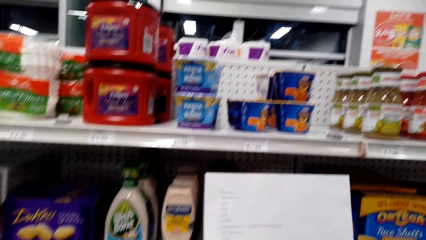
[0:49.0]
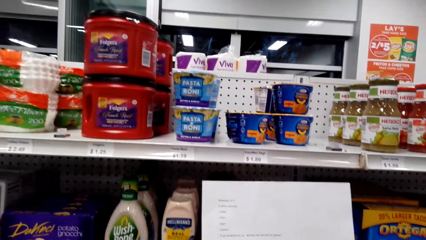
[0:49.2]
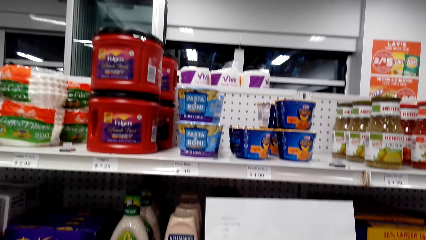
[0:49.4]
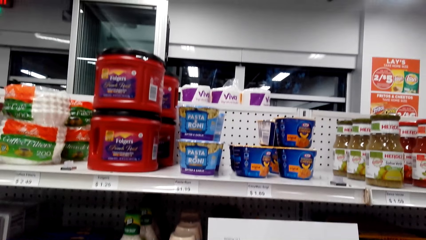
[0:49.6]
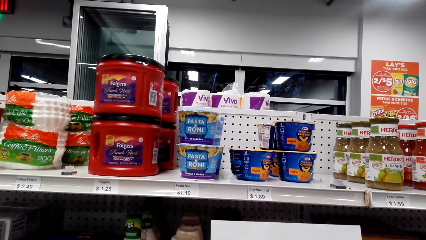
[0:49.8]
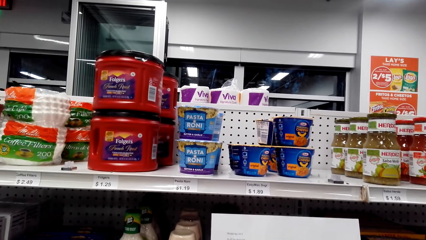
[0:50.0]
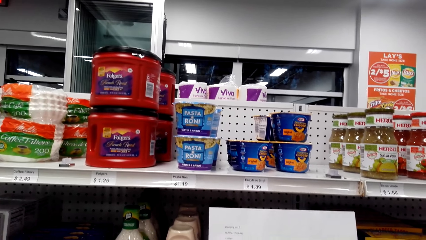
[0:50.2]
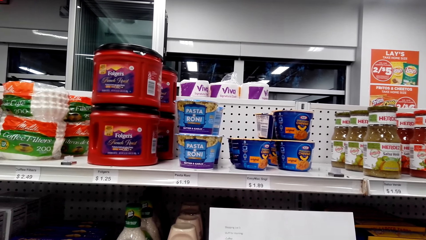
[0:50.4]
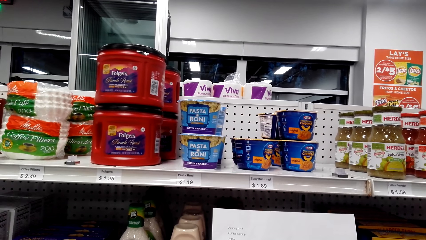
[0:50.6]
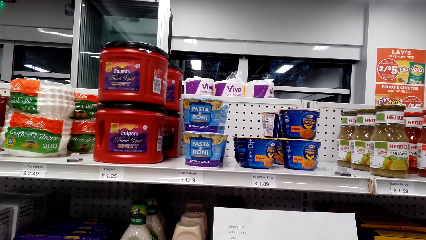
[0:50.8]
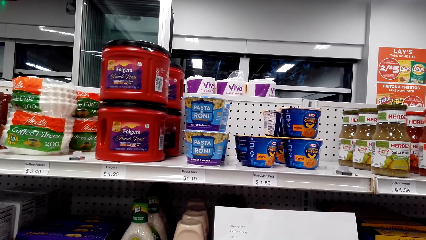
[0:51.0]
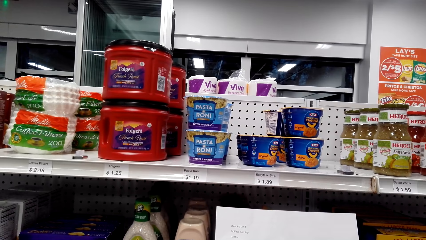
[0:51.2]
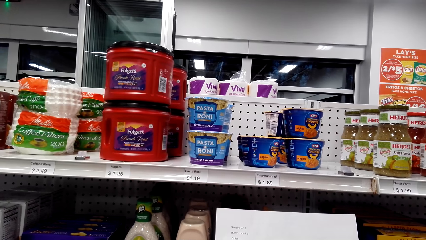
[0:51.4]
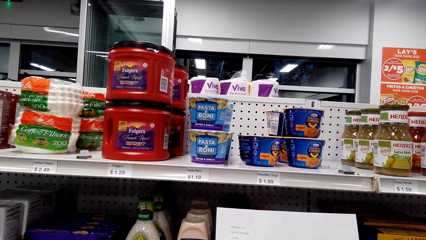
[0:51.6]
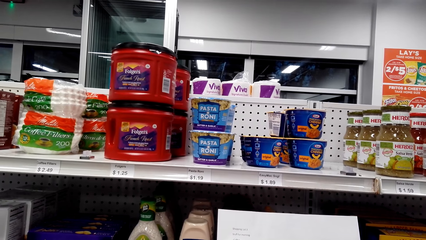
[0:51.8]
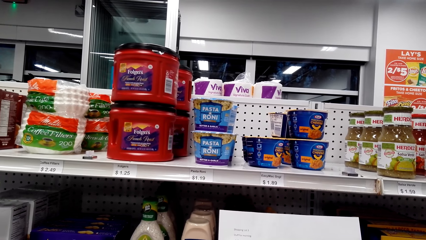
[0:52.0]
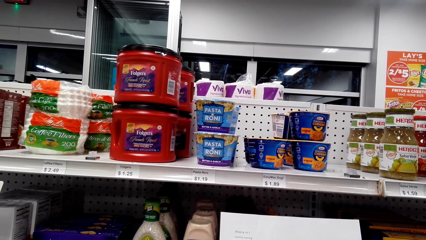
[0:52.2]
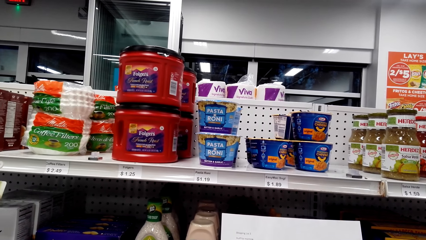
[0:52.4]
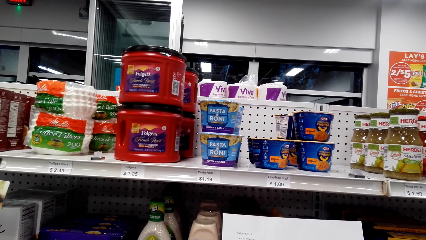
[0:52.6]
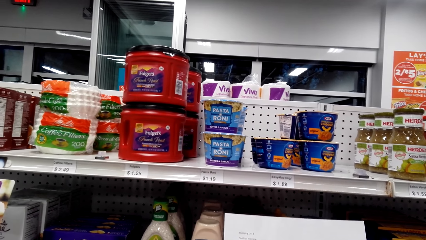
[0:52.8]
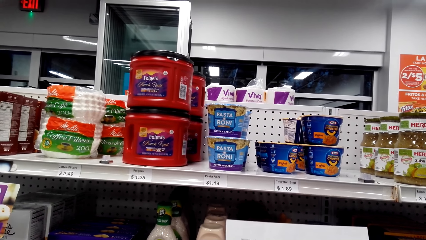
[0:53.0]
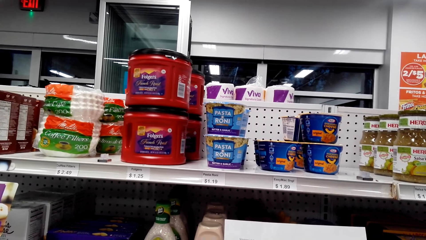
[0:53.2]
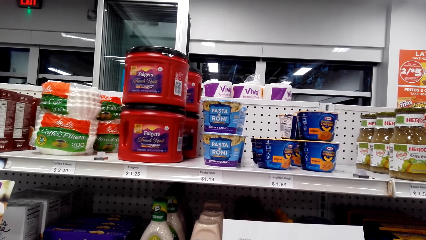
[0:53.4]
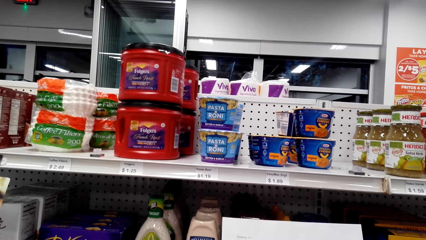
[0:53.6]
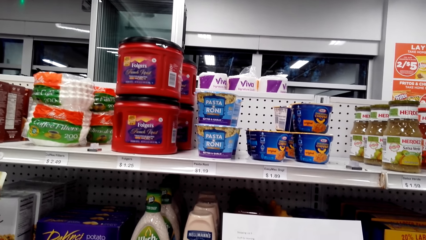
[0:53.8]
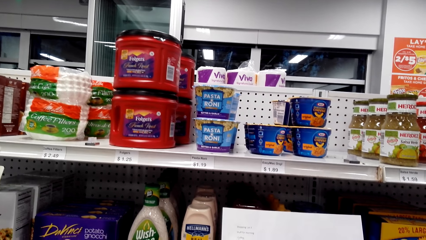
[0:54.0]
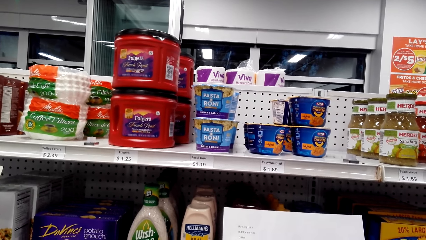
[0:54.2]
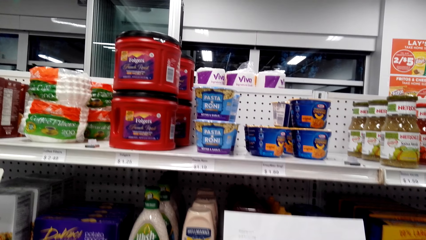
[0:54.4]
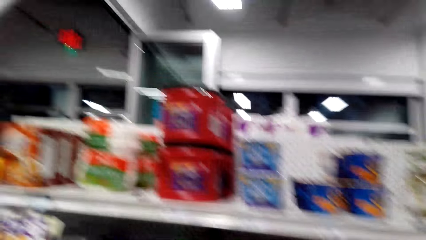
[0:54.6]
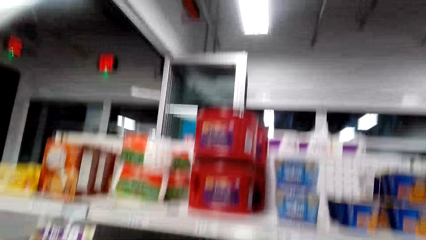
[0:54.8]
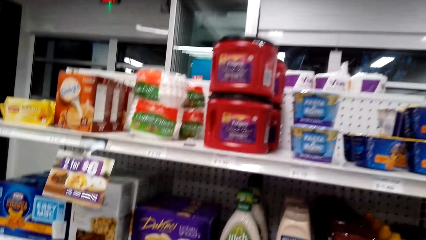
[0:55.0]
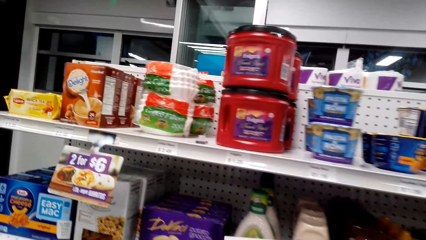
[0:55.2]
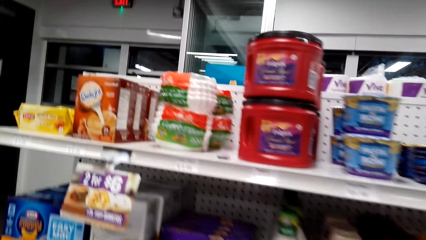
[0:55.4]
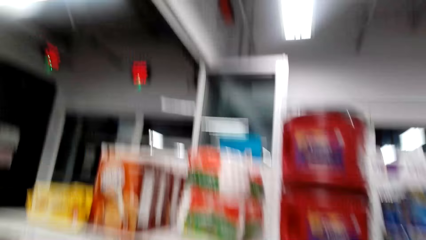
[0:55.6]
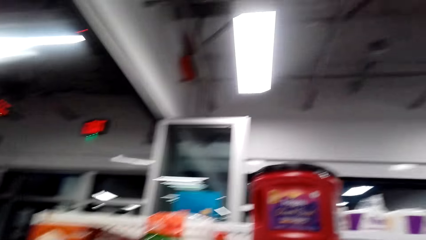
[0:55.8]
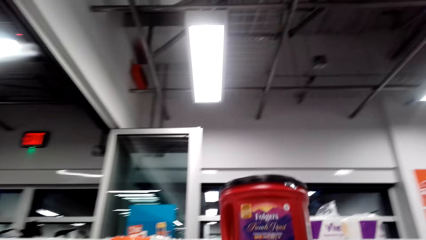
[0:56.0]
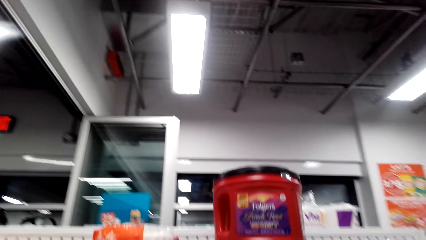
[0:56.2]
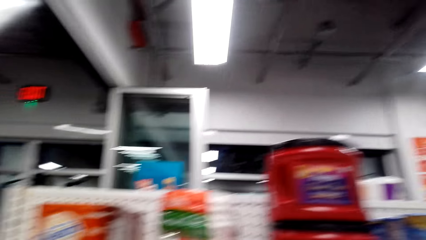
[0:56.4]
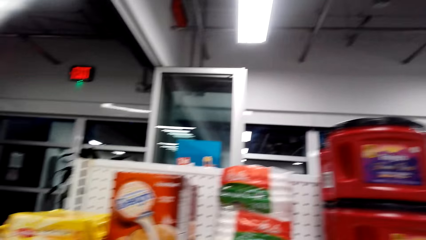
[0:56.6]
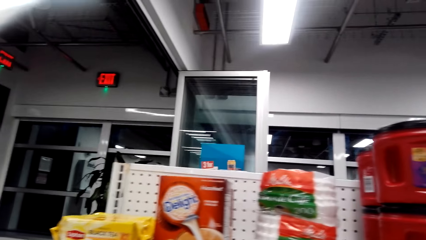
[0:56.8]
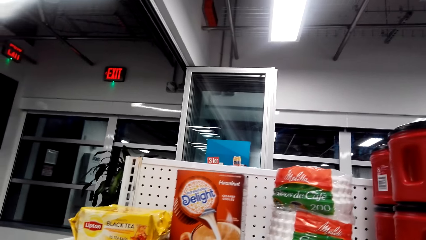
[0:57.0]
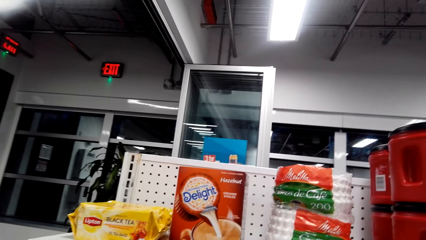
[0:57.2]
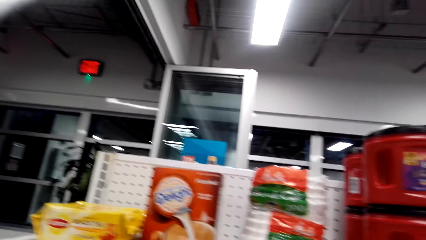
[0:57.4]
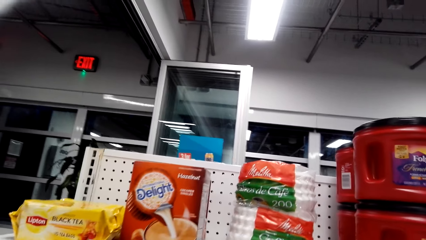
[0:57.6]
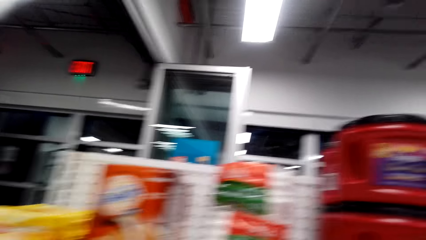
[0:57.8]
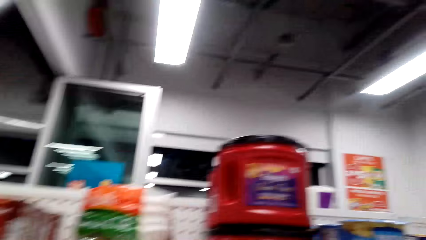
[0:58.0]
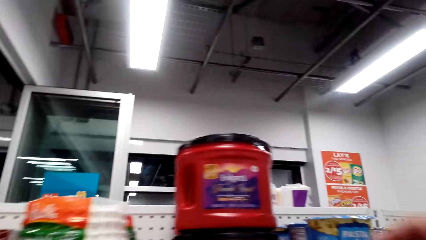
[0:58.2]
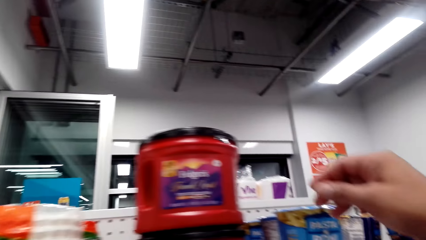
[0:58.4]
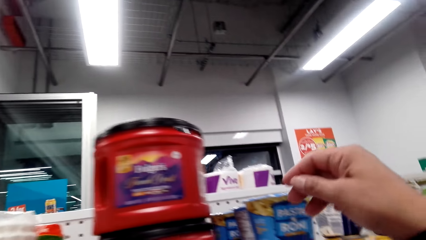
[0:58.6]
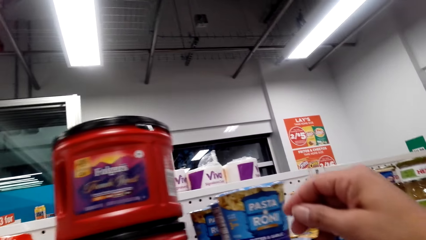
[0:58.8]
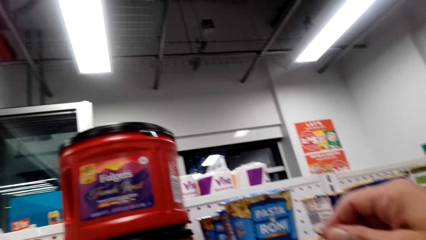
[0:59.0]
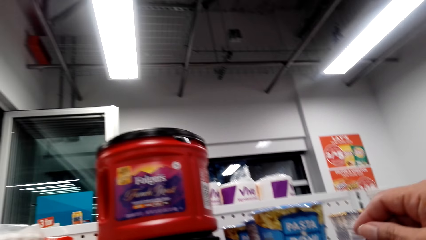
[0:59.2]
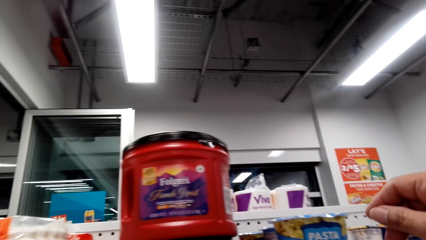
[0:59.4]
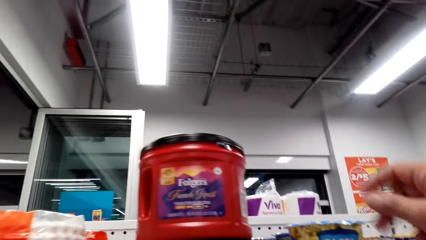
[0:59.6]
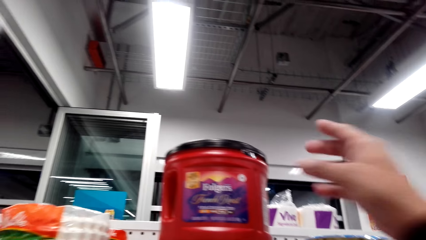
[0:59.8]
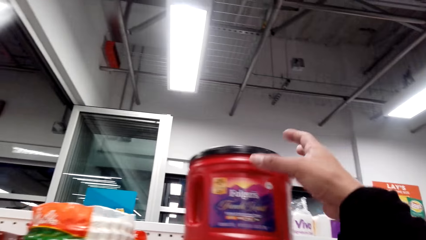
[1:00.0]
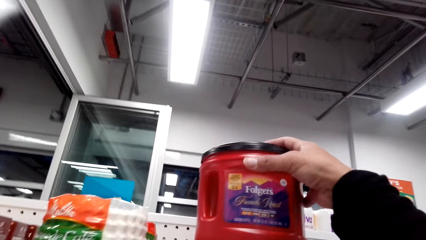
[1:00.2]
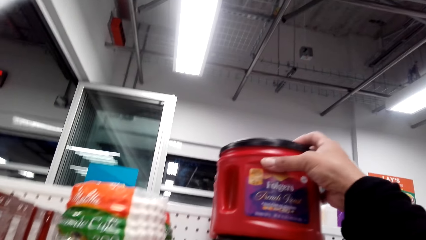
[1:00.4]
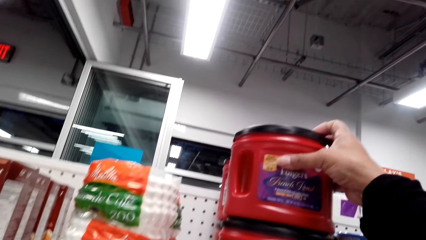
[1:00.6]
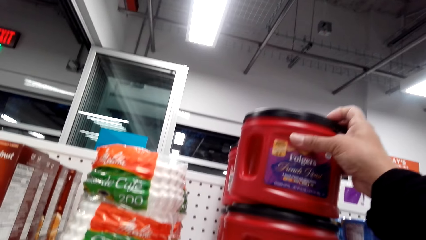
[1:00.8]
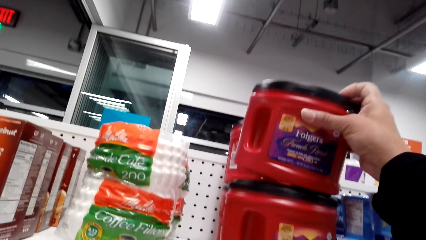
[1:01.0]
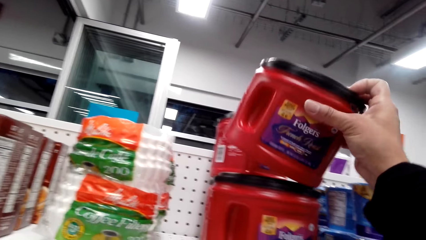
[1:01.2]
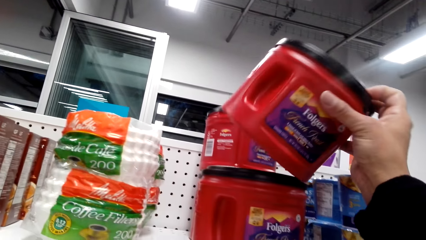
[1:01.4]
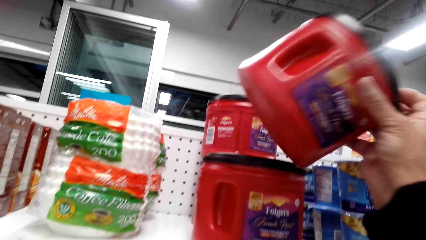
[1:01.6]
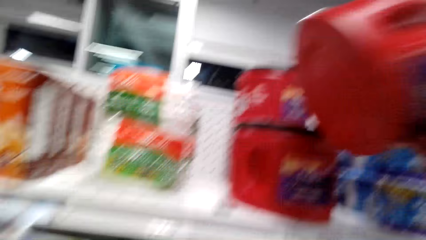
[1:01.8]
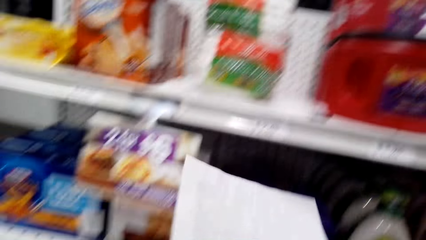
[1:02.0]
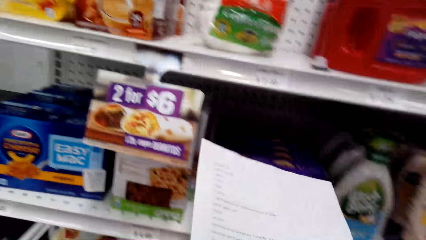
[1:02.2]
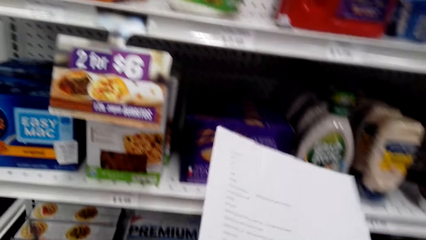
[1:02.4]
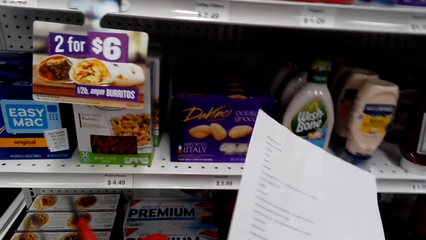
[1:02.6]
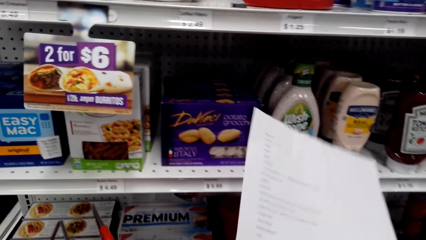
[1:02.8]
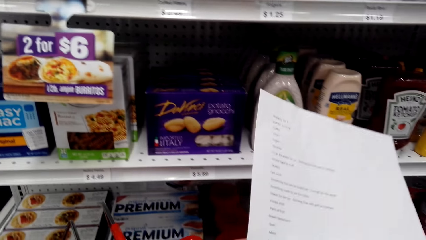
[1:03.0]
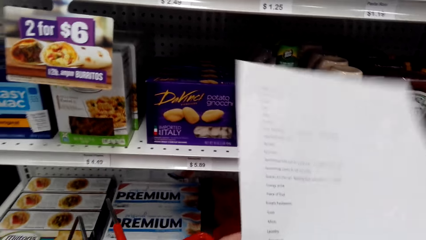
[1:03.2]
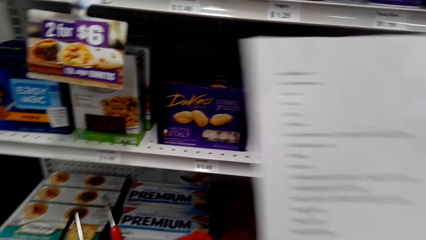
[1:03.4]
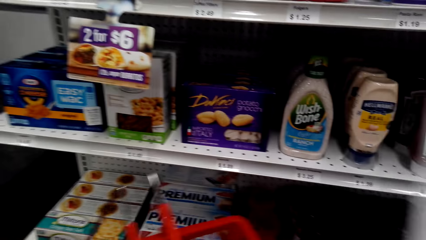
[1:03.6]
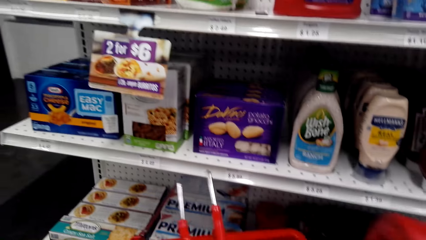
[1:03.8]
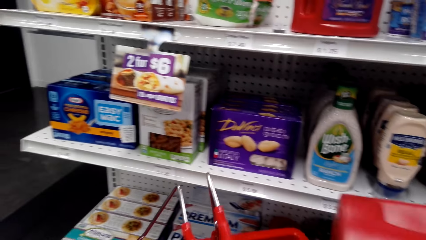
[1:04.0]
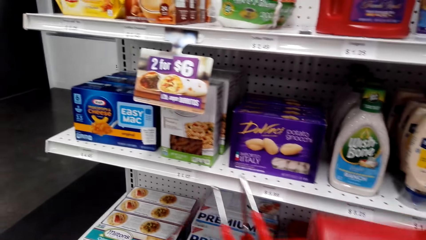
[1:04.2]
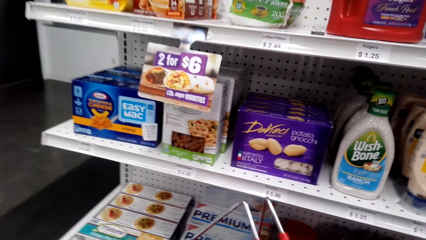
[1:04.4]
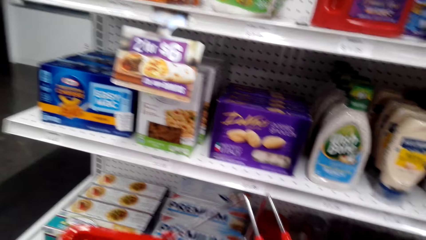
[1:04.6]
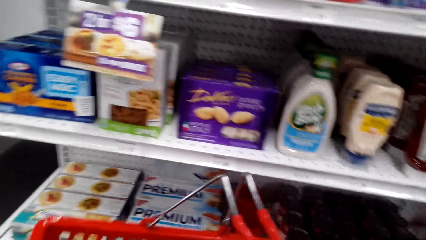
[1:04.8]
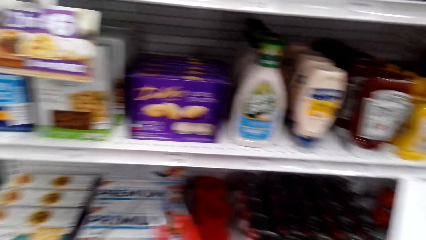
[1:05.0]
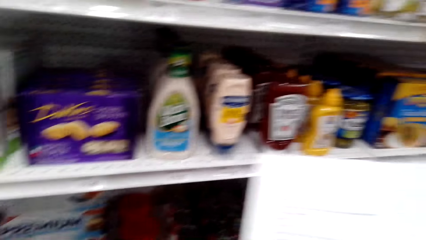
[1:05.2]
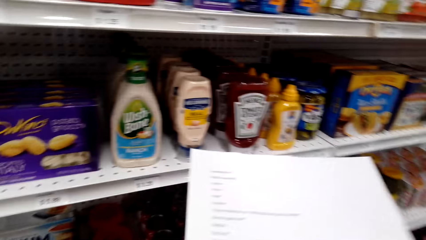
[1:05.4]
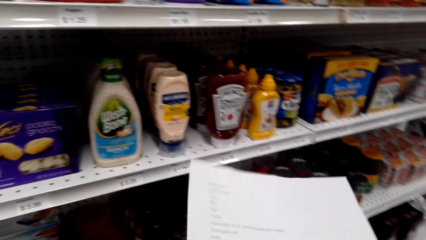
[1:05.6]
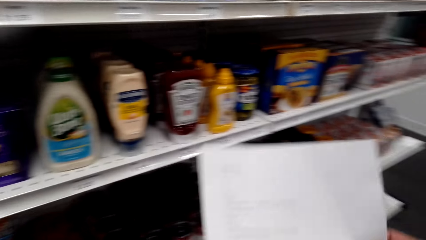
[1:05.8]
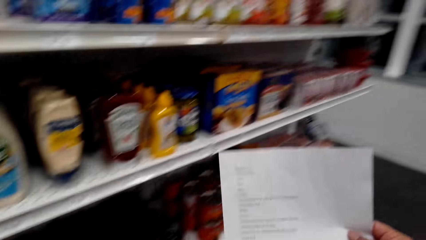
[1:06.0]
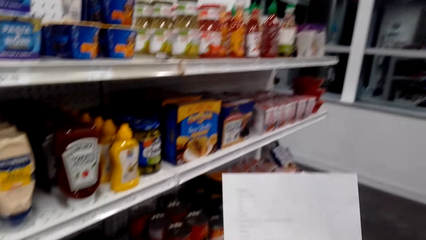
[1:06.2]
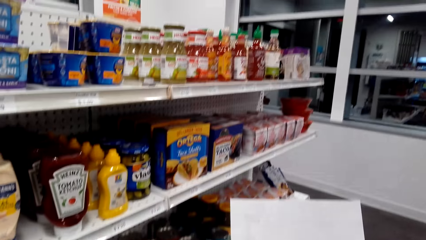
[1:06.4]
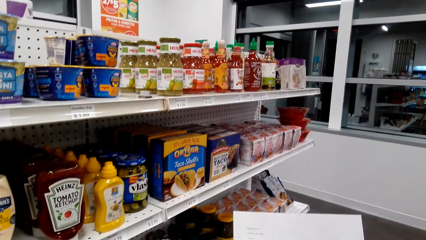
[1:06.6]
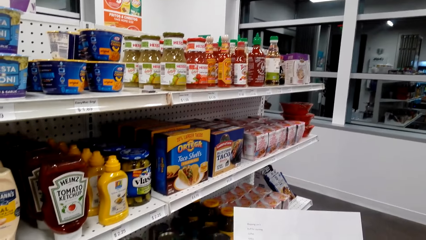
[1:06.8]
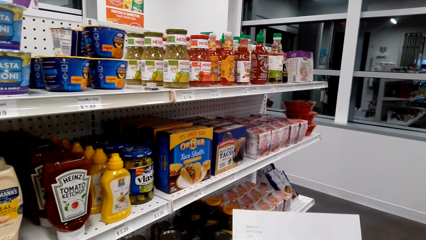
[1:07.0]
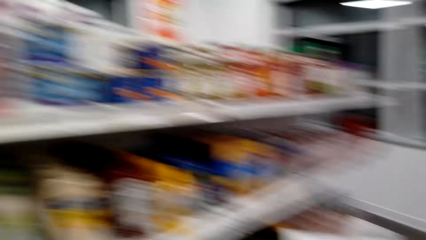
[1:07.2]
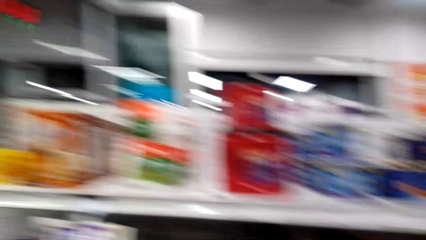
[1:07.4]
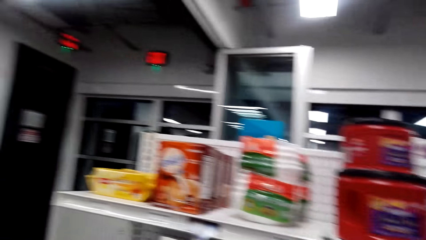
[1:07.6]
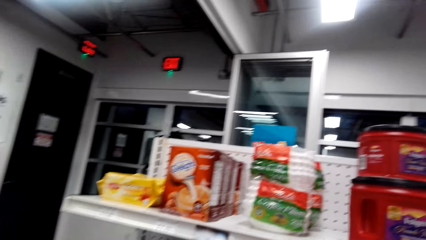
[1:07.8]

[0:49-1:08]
The camera wearer looks around. They pick Folgers coffee from the shelf. They put the Folgers coffee in the bucket. They lift the bucket. They read the paper.
